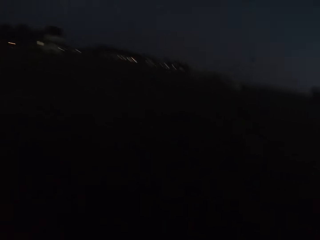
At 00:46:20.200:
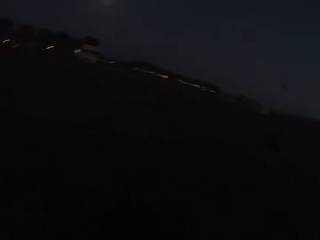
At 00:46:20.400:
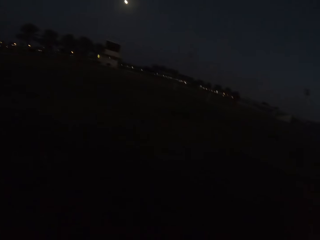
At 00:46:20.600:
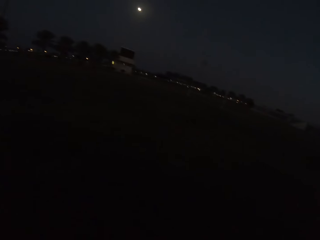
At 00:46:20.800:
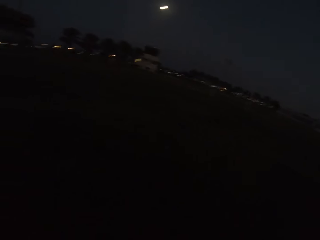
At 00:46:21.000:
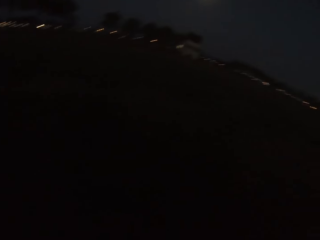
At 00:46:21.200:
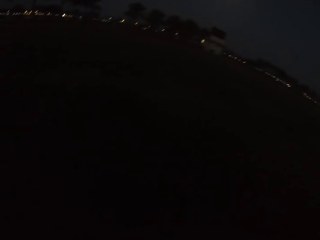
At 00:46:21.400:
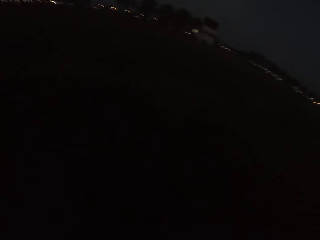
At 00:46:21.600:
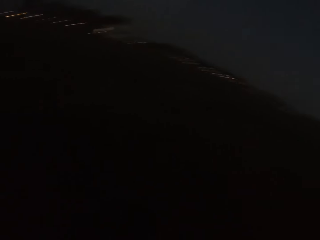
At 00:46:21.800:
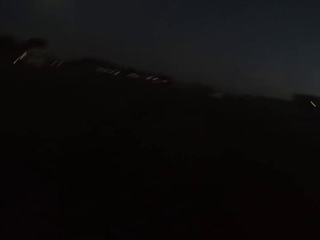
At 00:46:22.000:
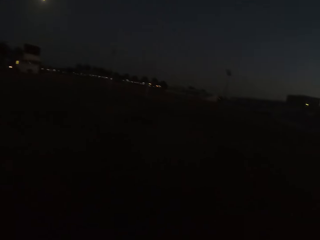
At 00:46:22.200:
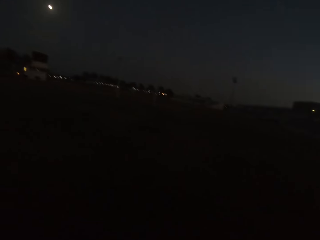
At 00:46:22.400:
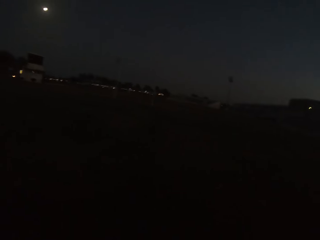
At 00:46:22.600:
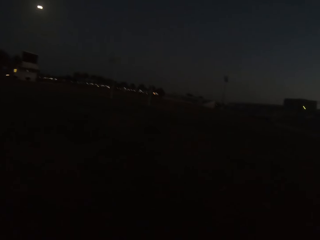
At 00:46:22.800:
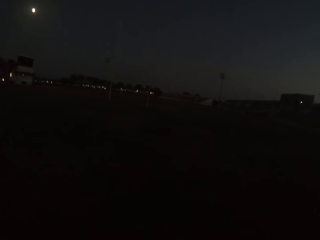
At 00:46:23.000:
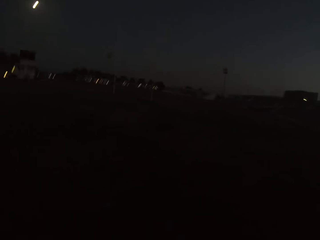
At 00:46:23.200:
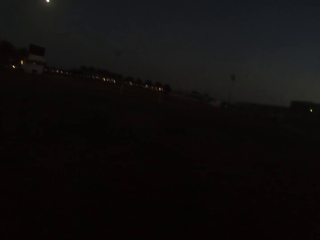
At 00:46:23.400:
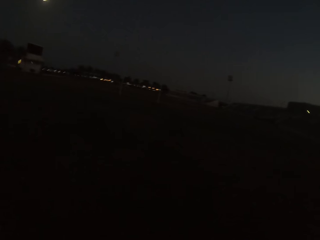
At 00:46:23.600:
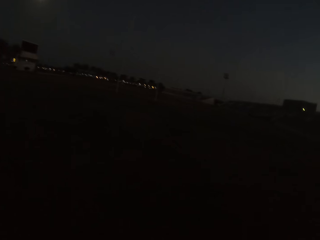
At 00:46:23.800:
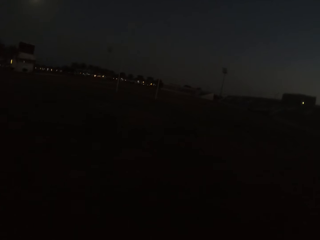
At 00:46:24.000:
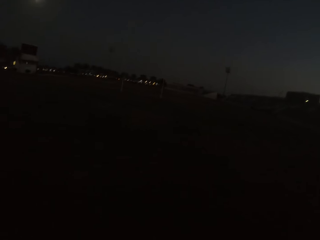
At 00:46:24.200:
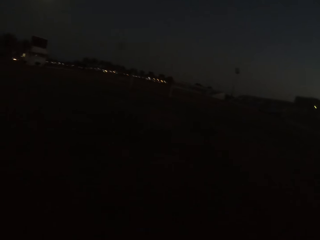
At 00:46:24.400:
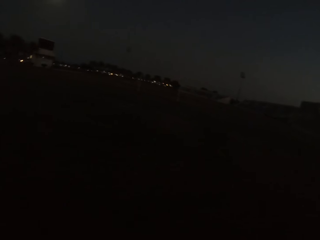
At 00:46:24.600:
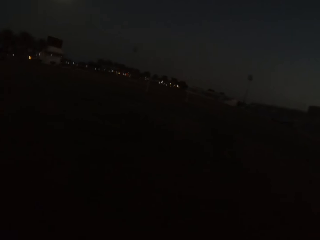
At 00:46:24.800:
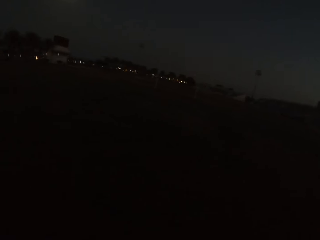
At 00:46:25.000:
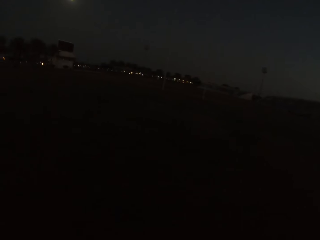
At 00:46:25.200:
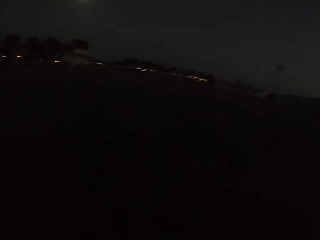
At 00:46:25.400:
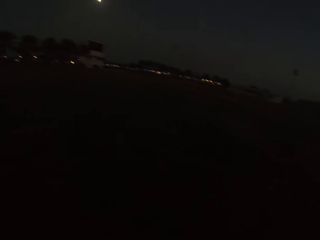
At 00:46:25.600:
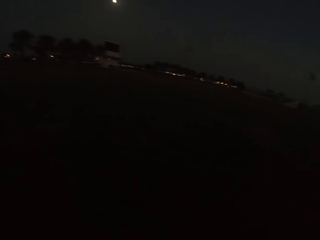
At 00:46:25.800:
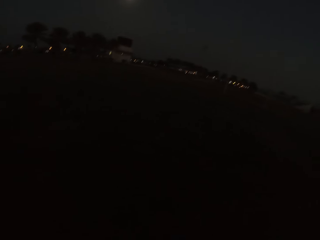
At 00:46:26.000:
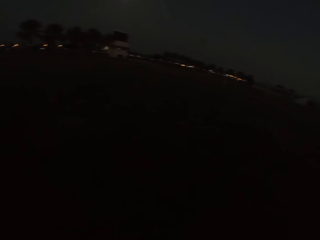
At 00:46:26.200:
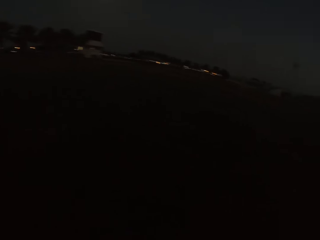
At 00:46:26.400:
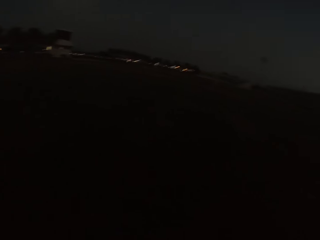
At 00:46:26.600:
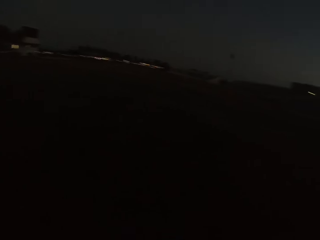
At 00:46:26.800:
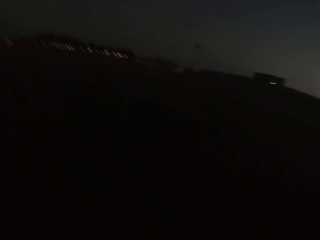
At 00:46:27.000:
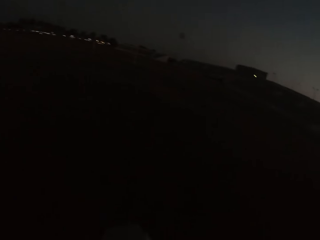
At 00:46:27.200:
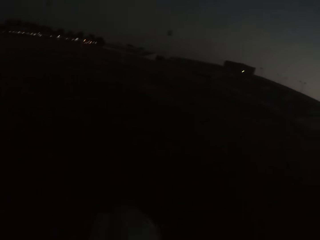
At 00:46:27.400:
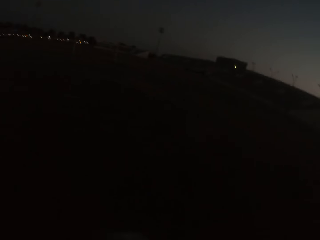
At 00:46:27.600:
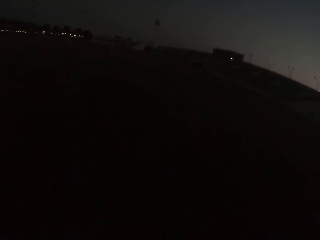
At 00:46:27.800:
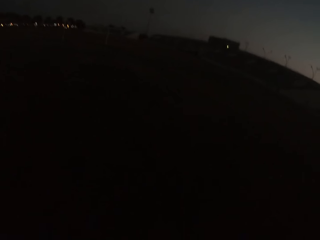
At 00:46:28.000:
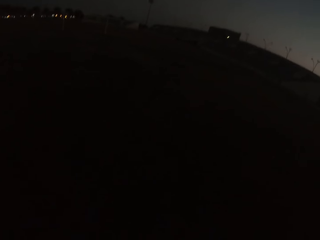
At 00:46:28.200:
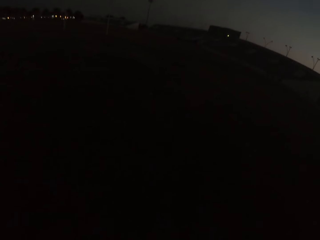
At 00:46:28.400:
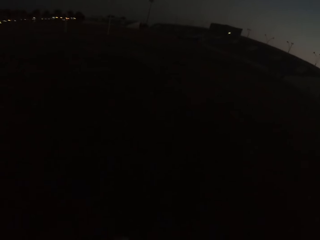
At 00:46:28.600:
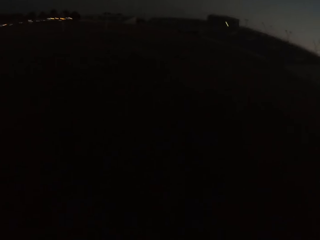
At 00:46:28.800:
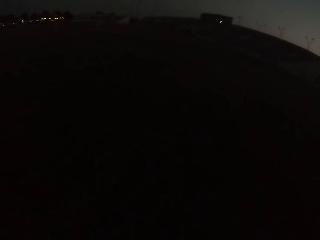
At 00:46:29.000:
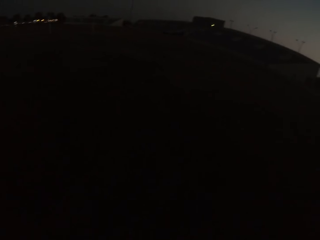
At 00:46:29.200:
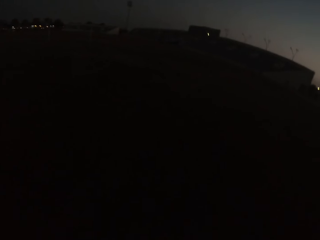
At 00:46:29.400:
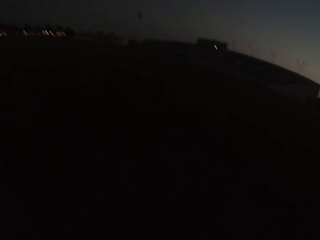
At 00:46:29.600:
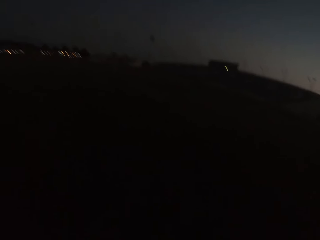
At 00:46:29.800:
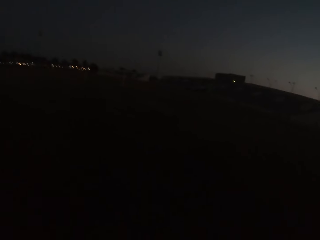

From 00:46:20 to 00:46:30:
The camera wearer picks up the football. They walk around.

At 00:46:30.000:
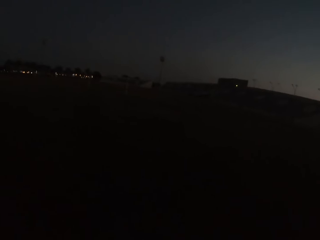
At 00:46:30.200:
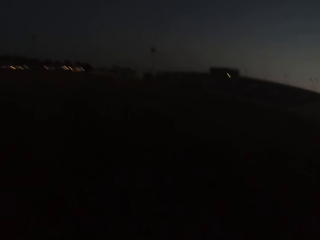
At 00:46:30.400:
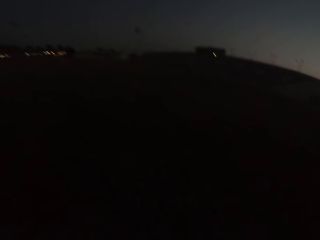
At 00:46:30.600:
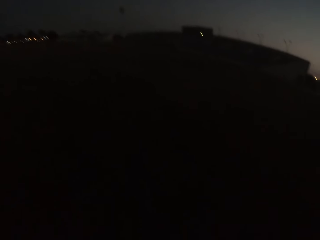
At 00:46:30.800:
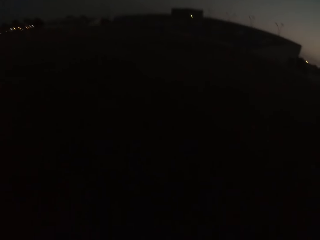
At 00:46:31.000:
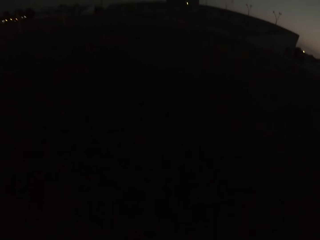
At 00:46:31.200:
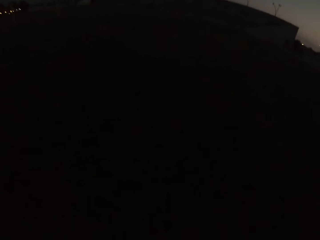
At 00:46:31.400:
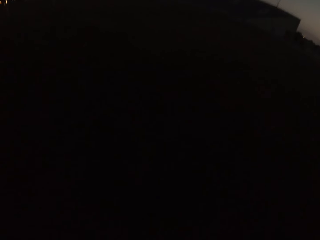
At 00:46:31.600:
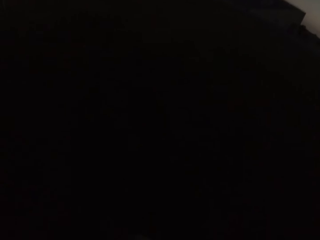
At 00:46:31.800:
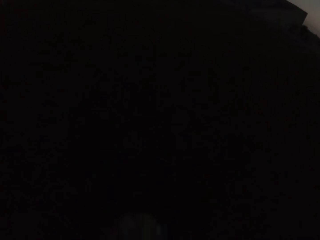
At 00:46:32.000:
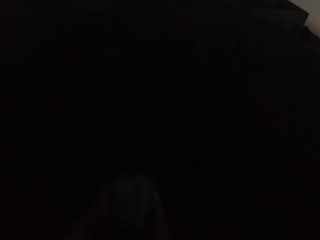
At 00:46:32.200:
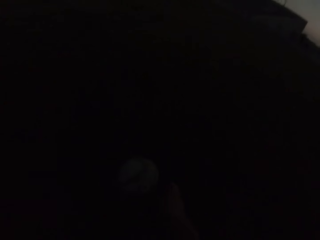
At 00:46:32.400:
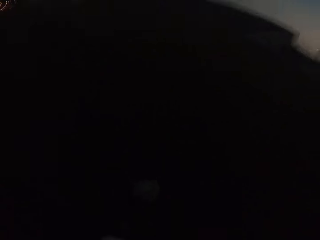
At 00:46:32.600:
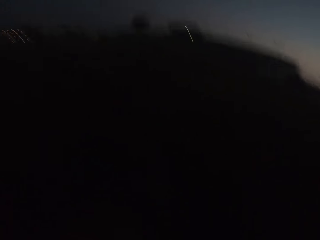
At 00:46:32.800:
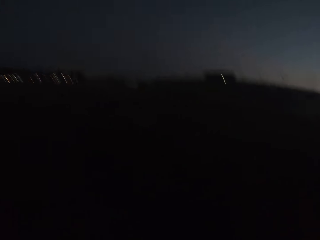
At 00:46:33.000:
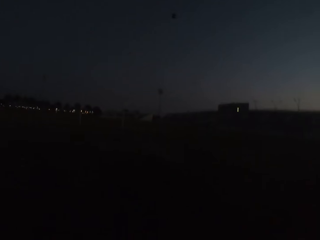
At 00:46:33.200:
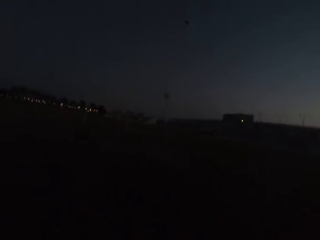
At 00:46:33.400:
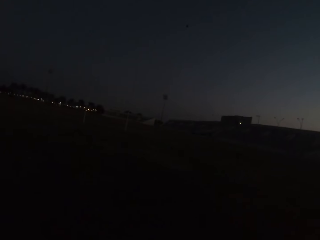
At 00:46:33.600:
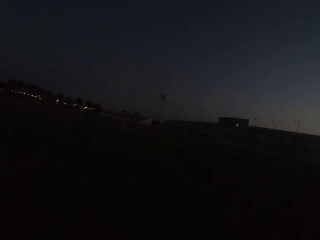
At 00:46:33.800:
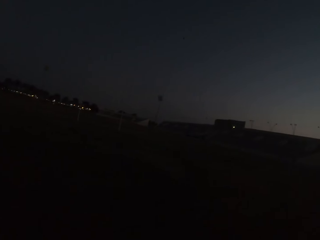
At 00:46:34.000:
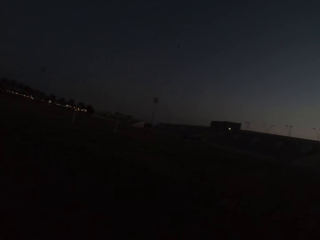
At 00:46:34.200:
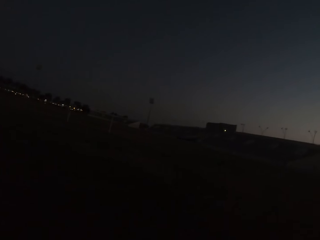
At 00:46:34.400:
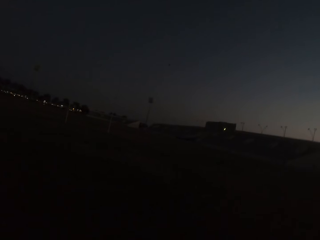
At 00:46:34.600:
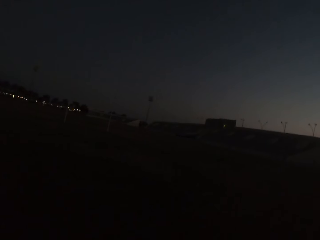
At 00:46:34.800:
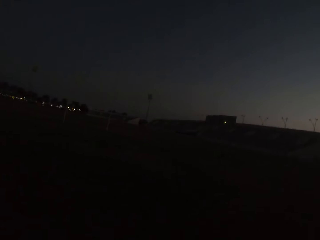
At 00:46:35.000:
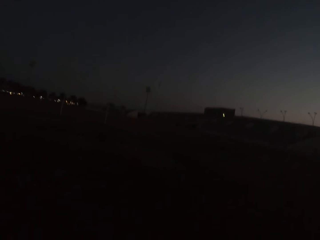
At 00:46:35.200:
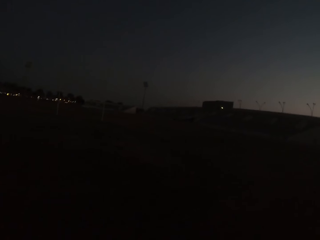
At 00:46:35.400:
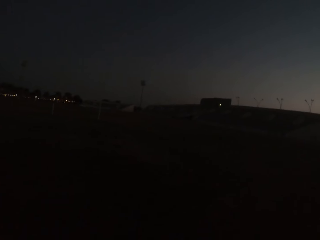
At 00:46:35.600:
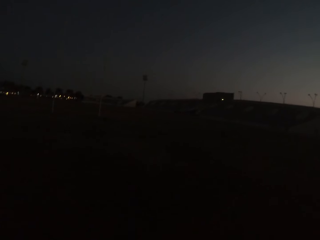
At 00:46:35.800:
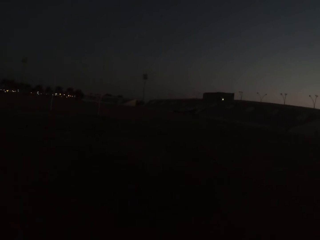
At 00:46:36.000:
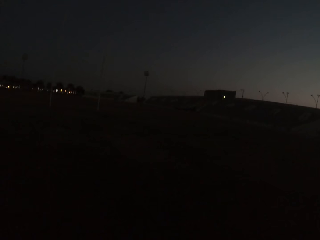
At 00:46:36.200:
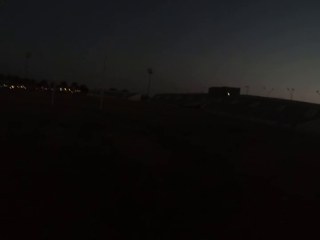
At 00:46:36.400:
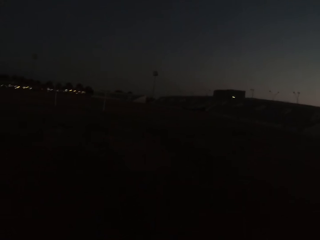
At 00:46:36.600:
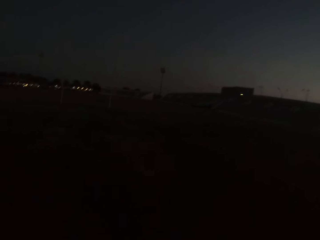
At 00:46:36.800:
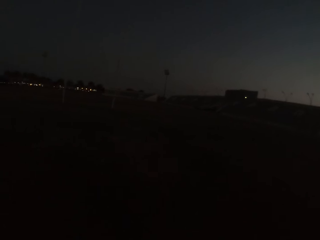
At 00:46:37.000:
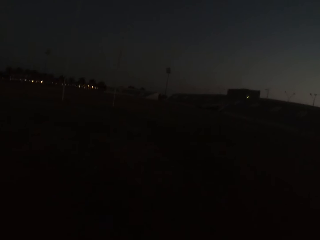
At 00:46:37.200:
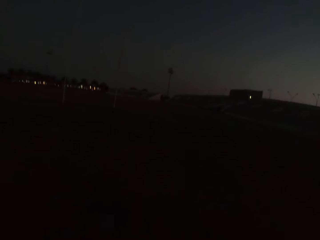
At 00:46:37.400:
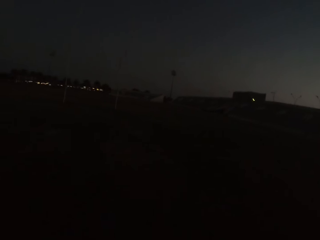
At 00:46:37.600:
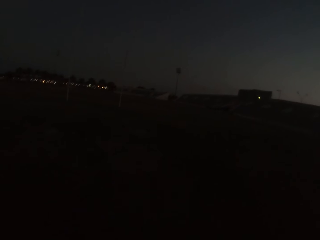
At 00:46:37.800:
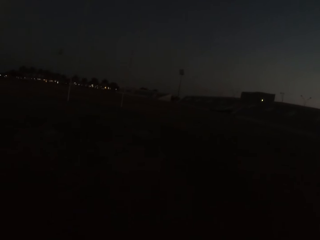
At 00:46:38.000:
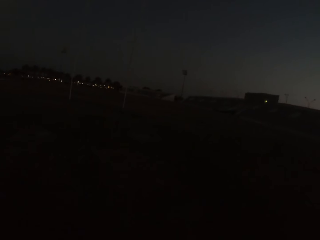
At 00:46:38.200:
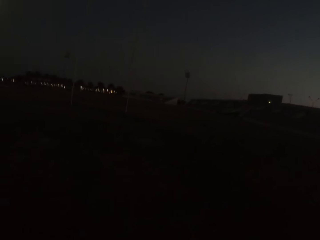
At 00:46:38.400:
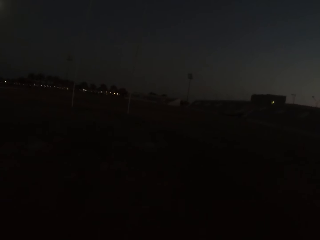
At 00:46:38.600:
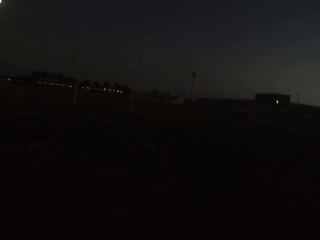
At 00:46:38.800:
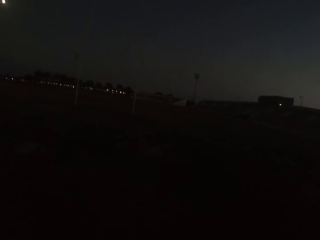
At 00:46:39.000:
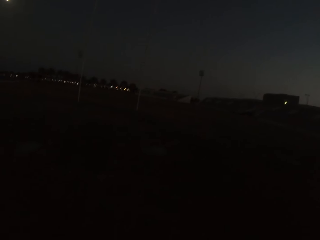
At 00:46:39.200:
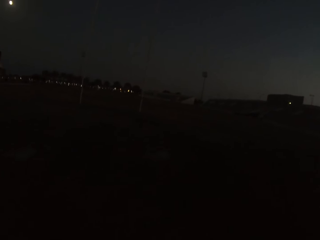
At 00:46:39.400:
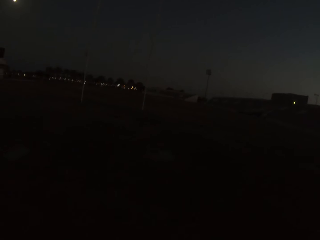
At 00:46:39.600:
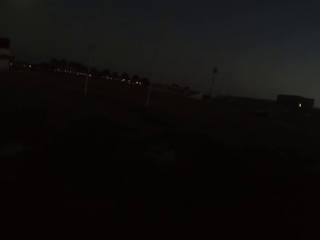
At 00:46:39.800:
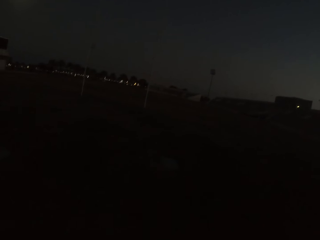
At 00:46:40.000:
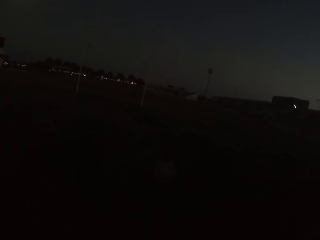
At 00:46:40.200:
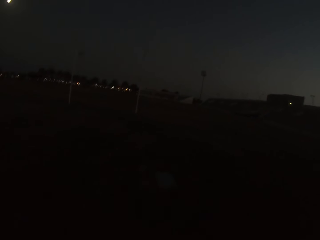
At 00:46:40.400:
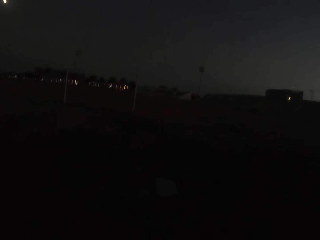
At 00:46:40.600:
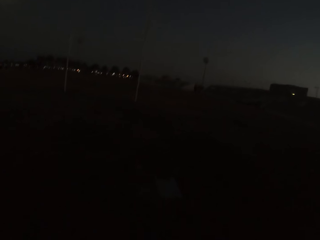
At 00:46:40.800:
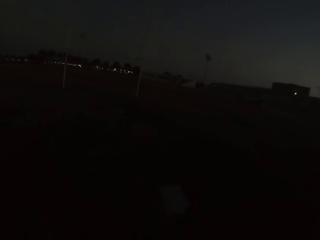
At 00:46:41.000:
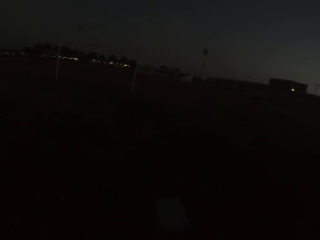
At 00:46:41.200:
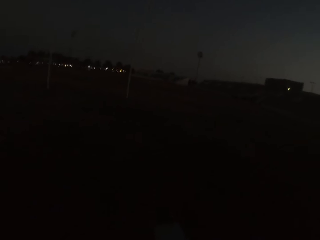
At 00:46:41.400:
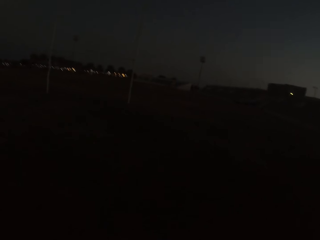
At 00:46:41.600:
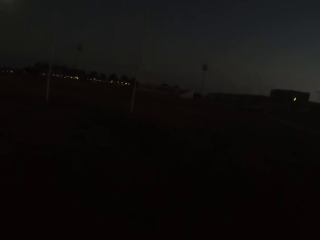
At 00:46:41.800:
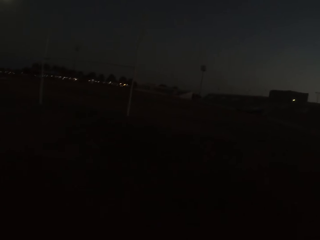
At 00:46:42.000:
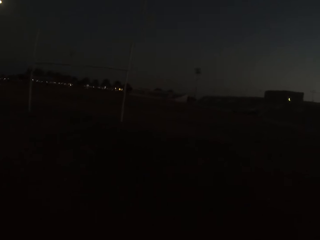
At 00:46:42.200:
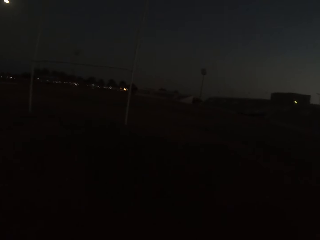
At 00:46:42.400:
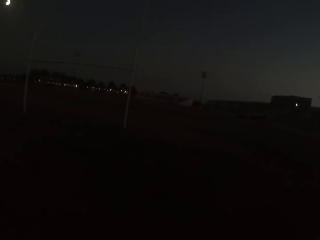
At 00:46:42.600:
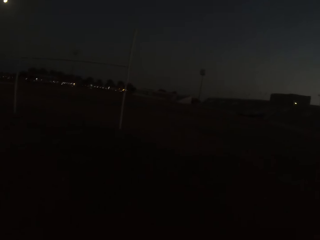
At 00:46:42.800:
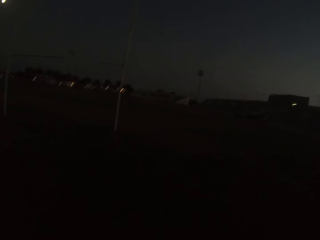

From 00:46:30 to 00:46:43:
The camera wearer kicks the football. They stare around. They walk around.
